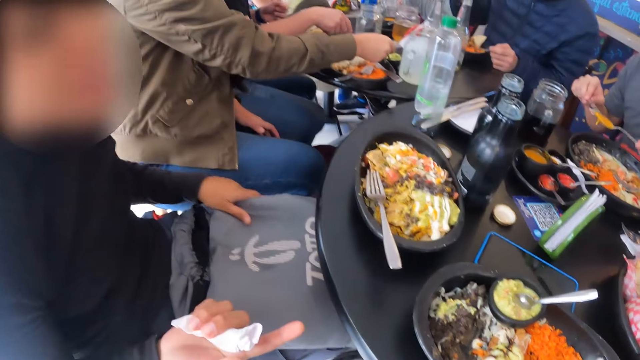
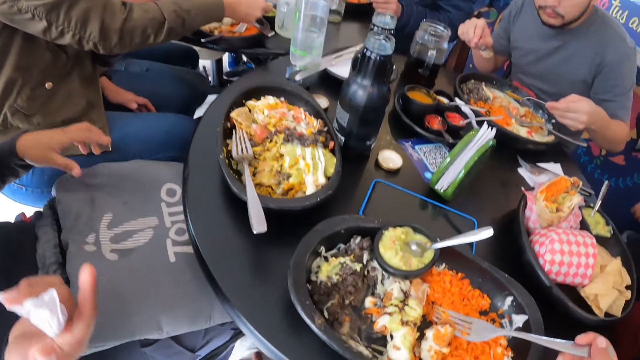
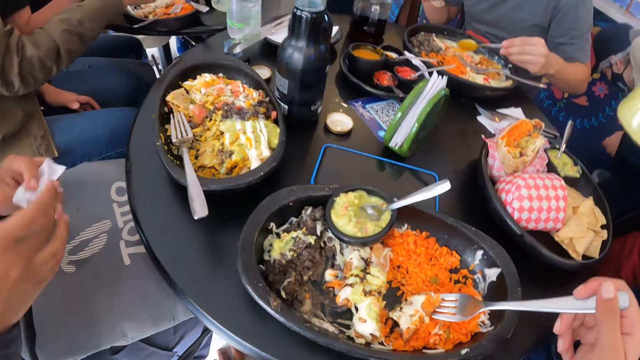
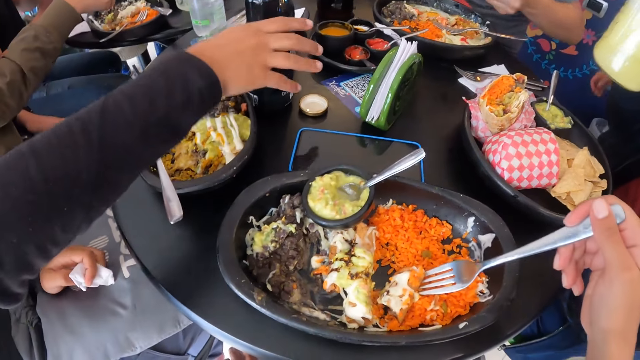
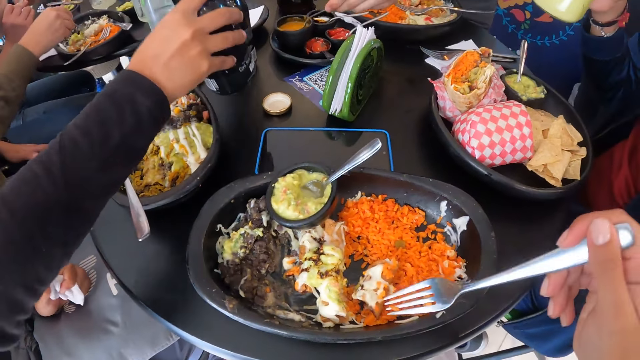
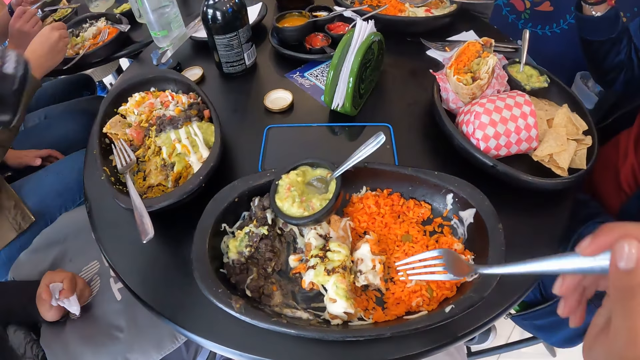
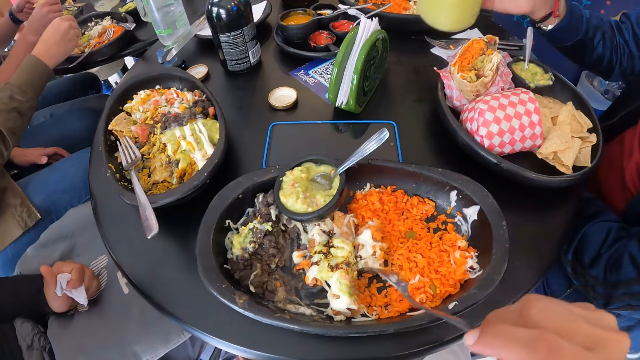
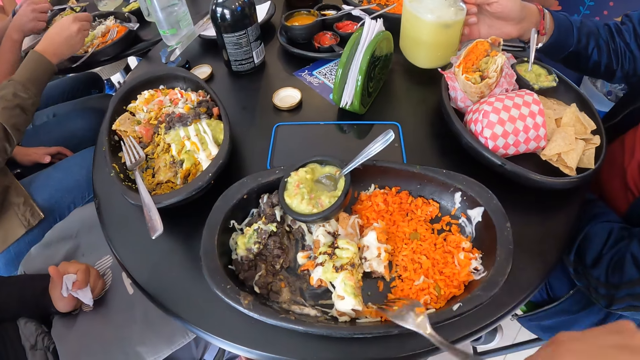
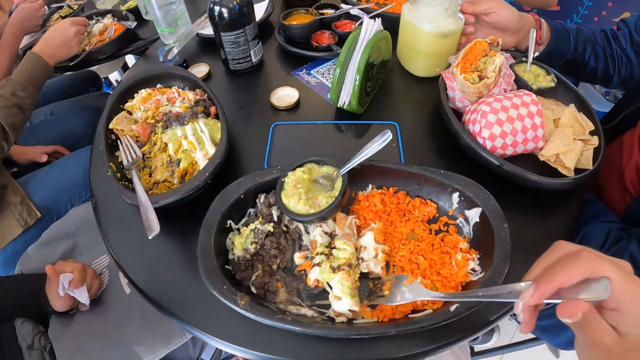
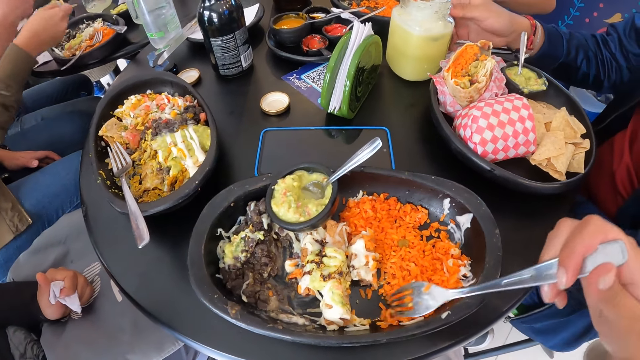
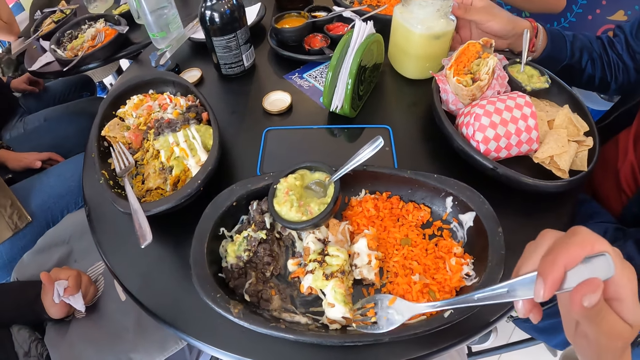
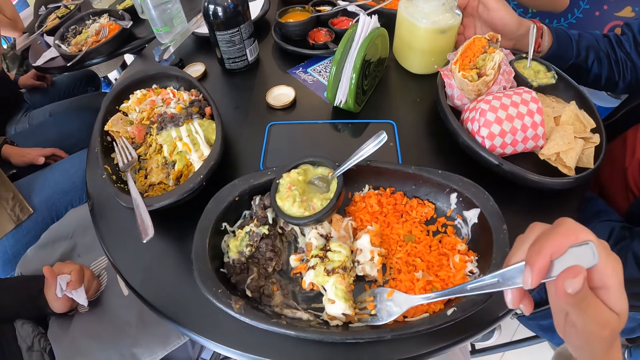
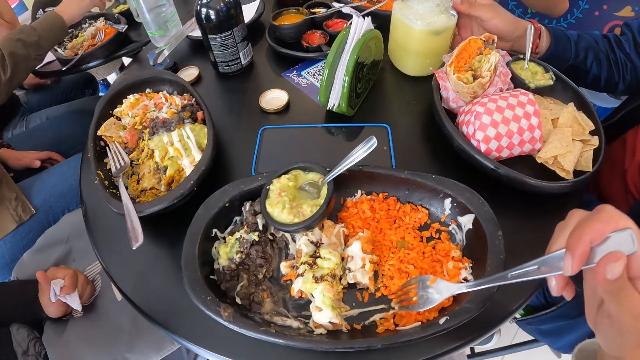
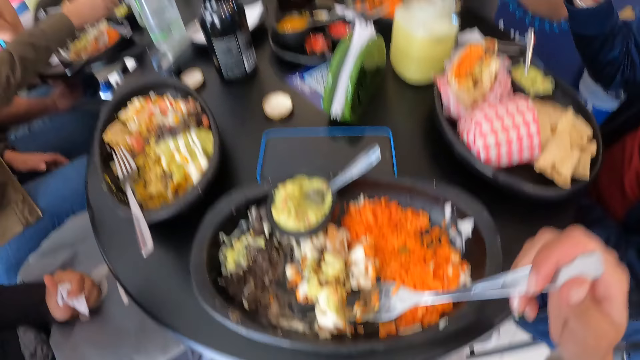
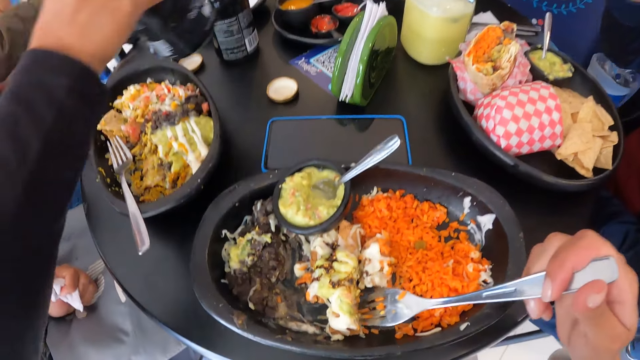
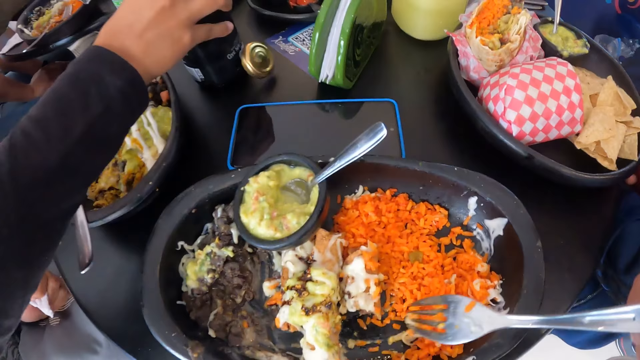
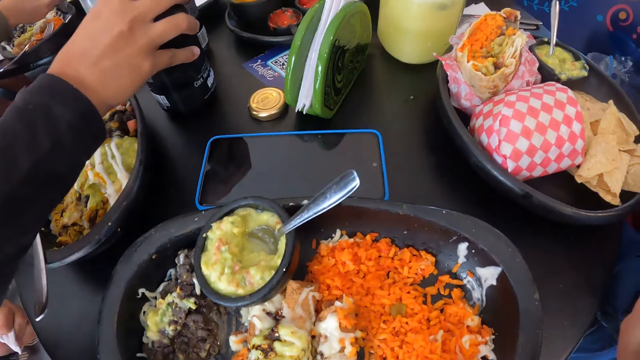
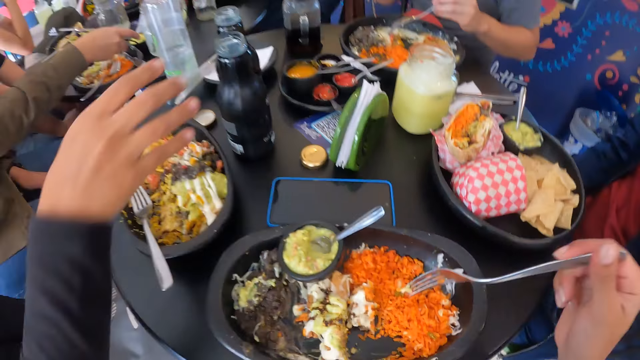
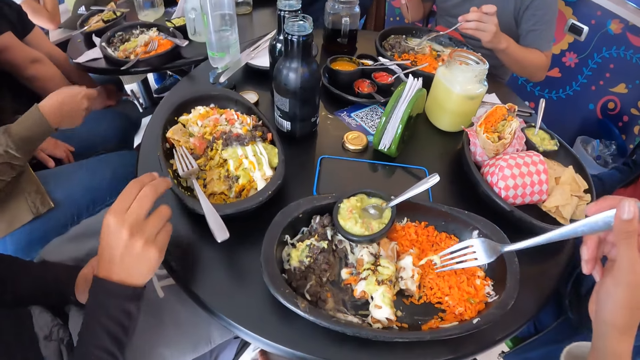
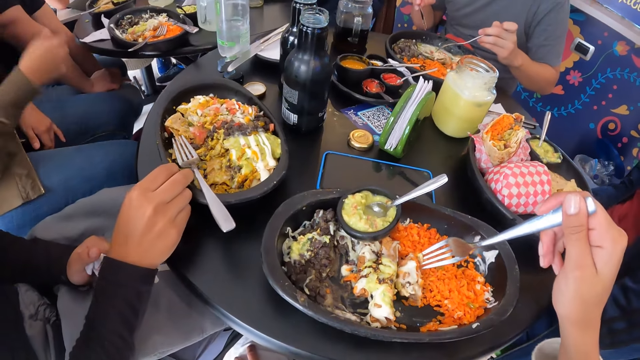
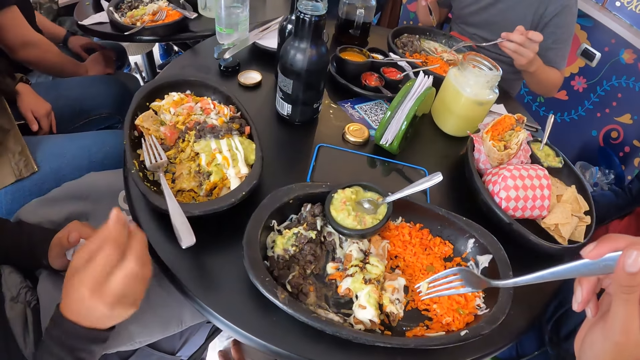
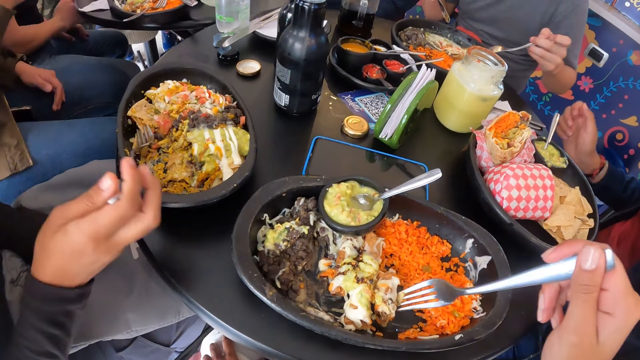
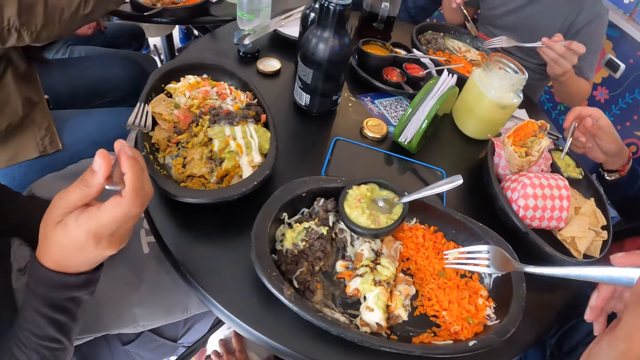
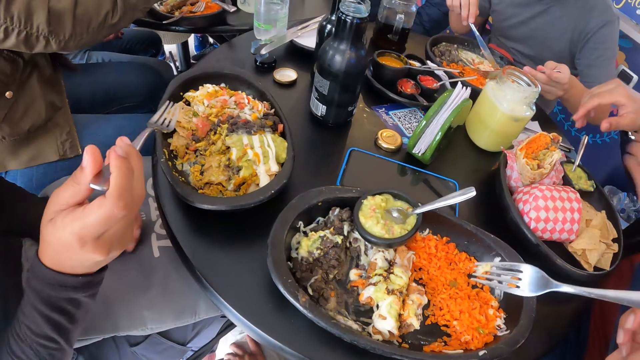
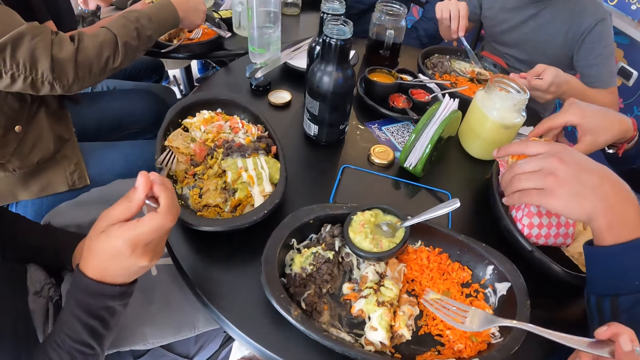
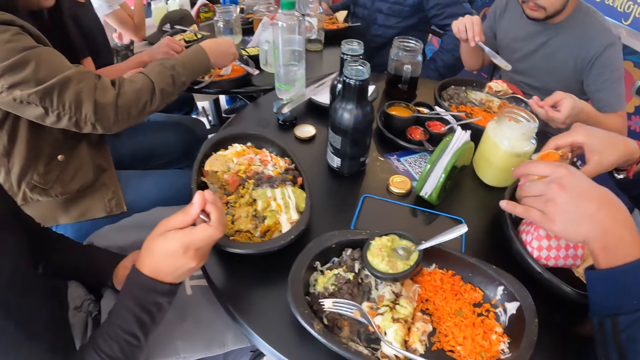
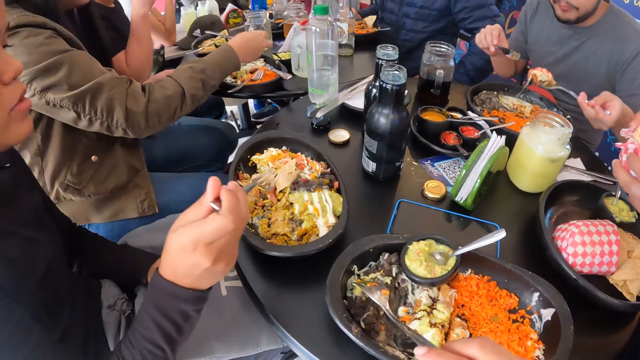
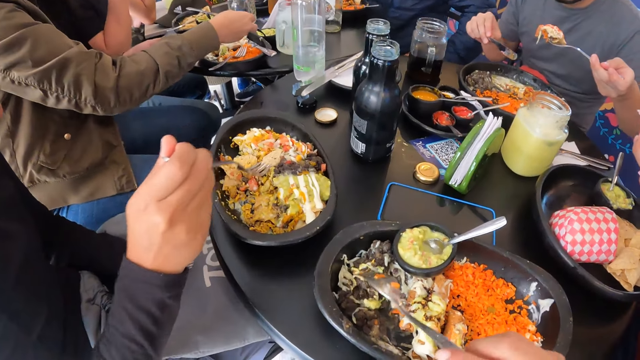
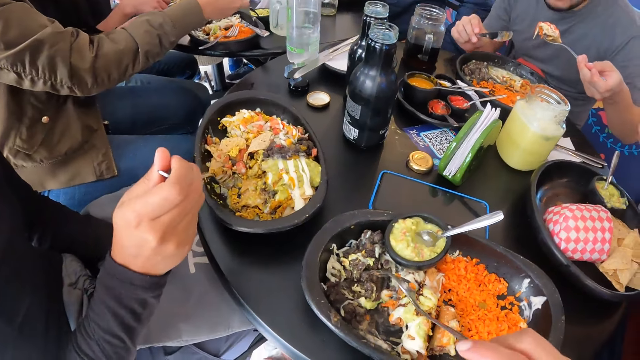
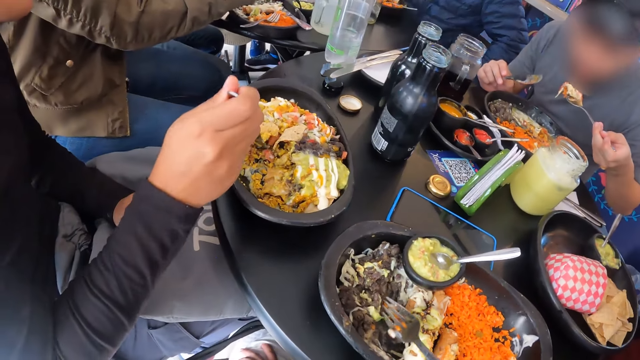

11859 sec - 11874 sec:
The woman adjusts her bag with her left hand. The man pours the sauce in the spoon in his left hand on the food in the plate. The woman passes the serviette in her right hand to her left hand and picks up the bottle on the table with her right hand. The man drops the spoon in his left hand in the sauce plate on the table. The camera wearer uses a fork. The other man drops the cup in his right hand on the table. The woman drops the bottle in her right hand on the table, moves the plate on the table with her right hand, and picks up the fork in the plate with her right hand. The man eats the food in the plate with the fork and knife in his hands. The other man picks the food in the plate with his hands.

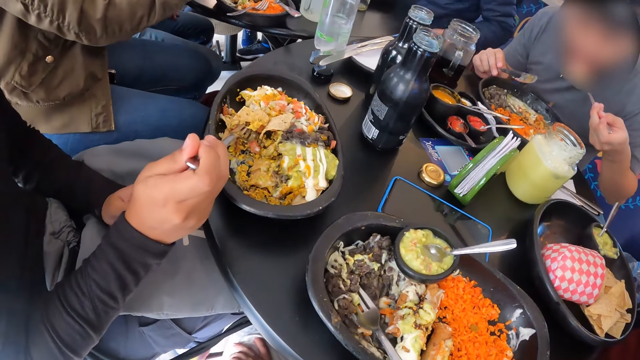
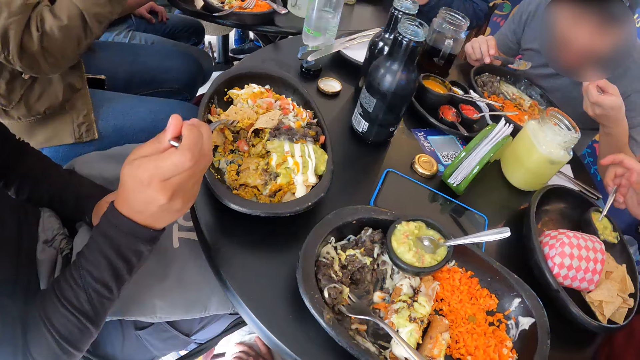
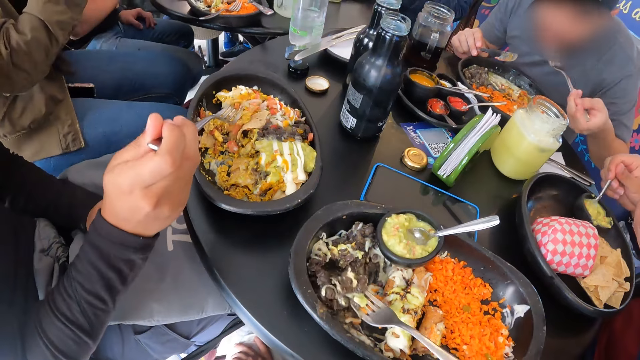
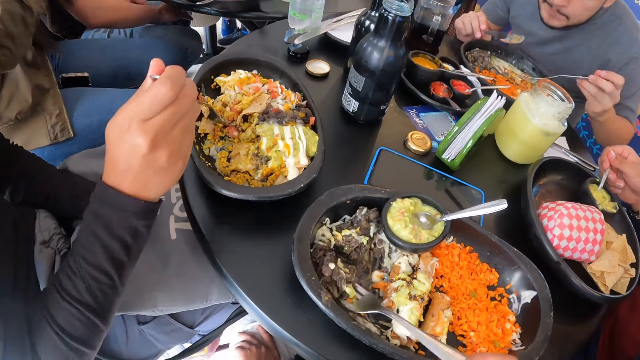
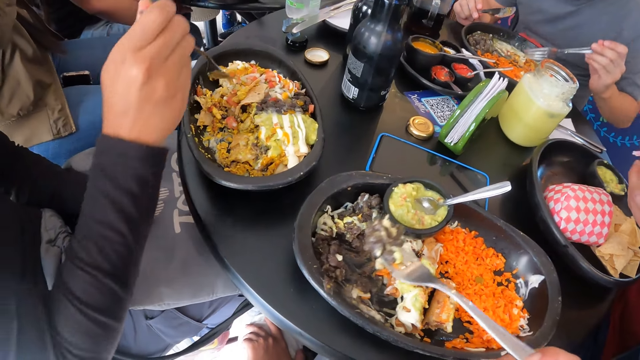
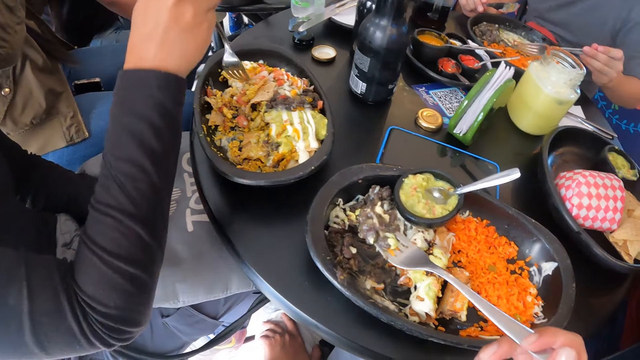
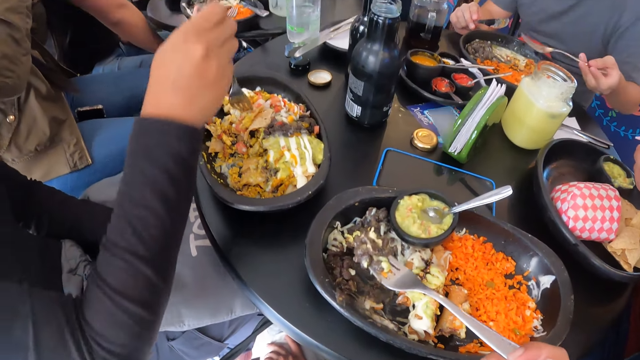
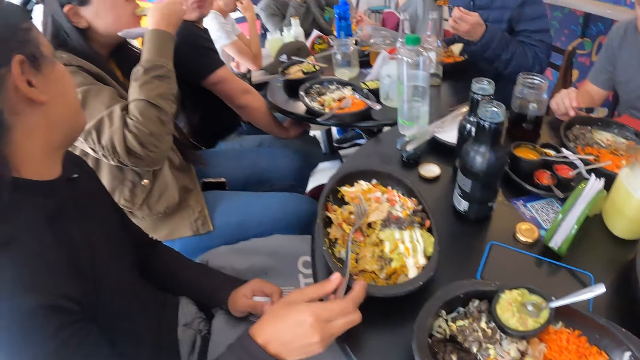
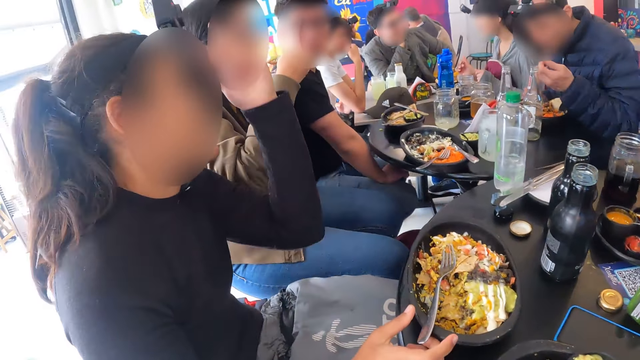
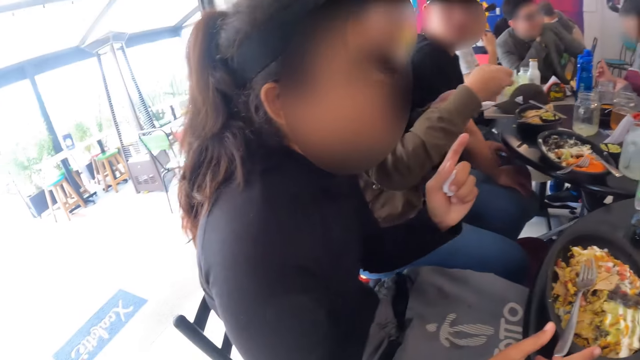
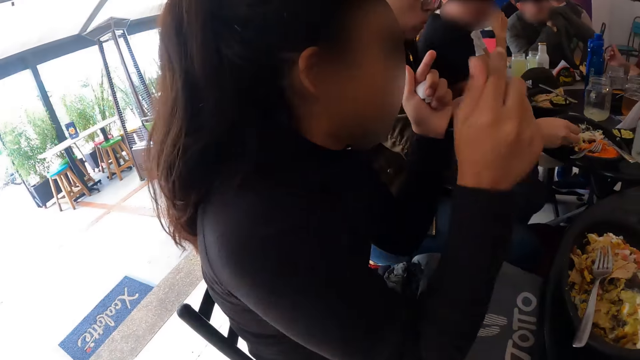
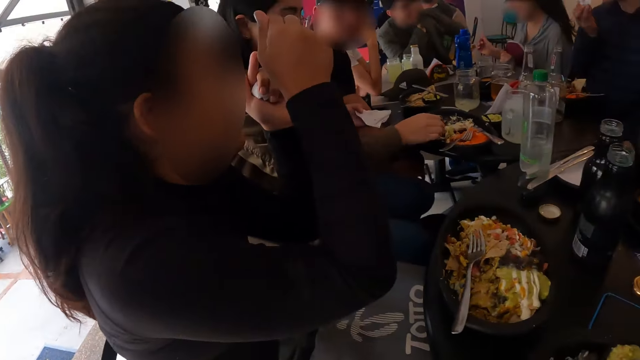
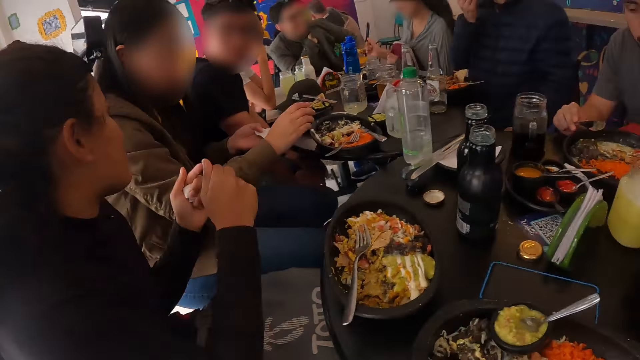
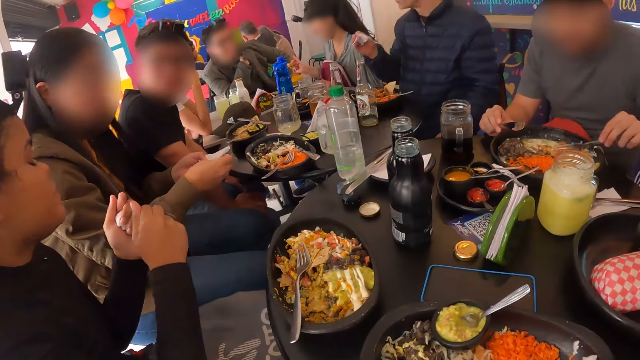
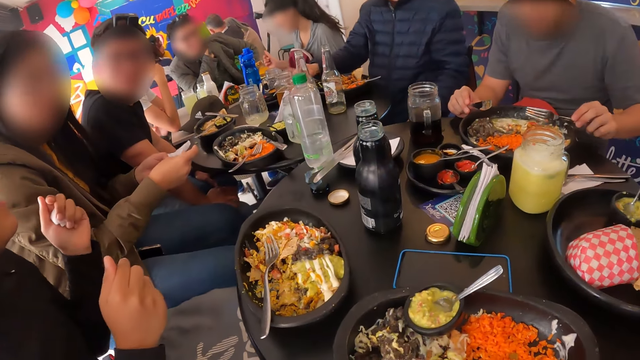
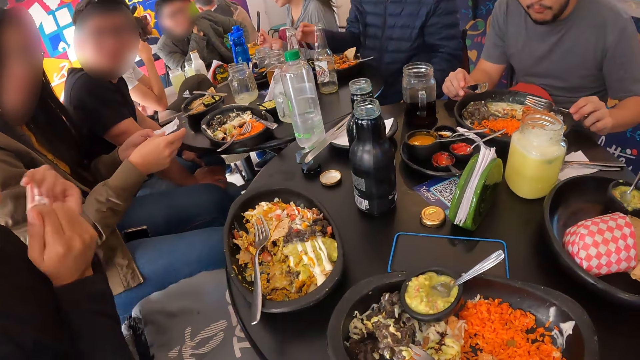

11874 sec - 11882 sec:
The other man scoops sauce from the sauce plate in the tray with the spoon in his right hand. The camera wearer eats from the plate. The woman drops the fork in her right hand in the plate on the table. The camera wearer looks around the place.
